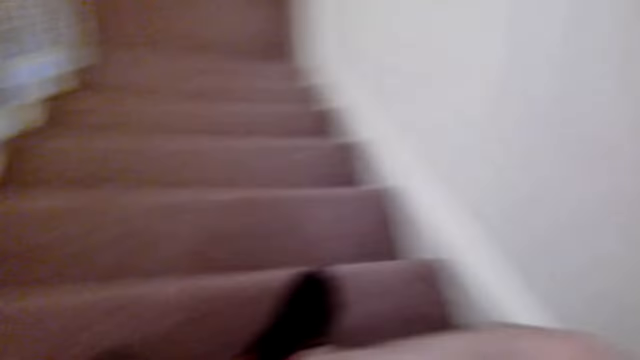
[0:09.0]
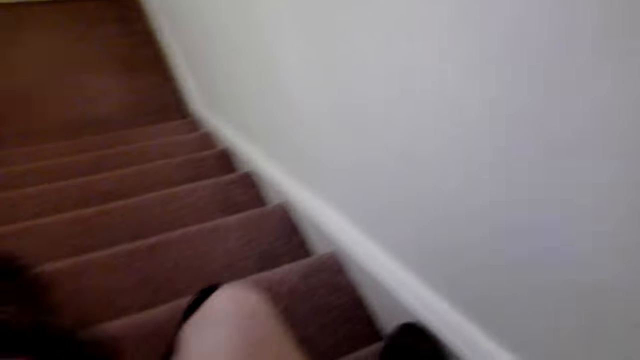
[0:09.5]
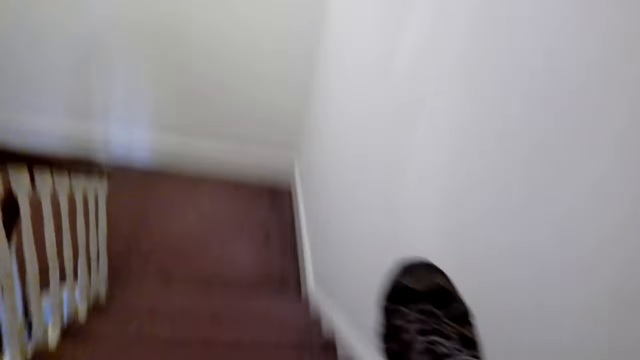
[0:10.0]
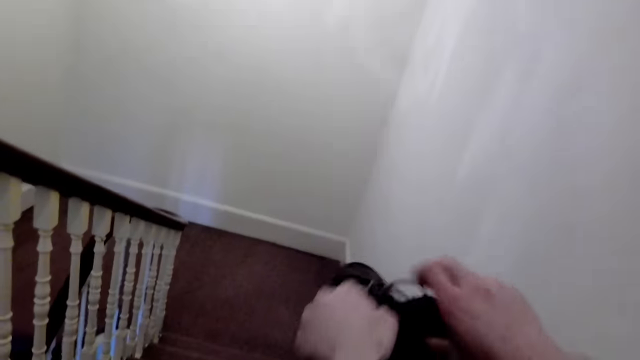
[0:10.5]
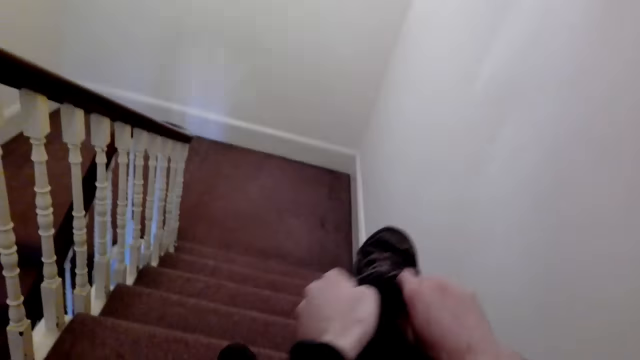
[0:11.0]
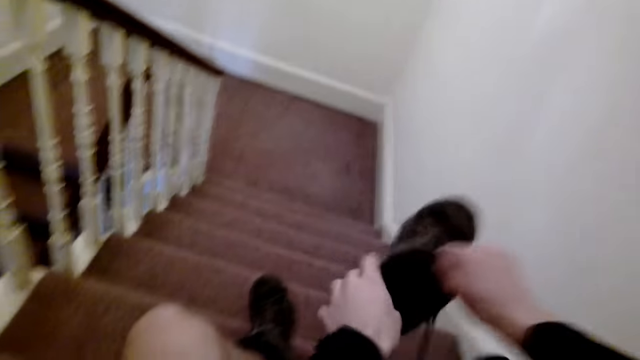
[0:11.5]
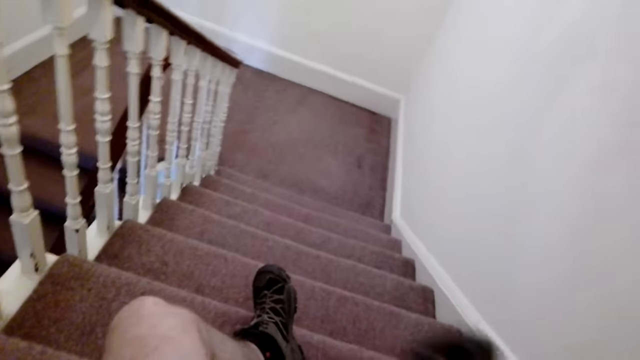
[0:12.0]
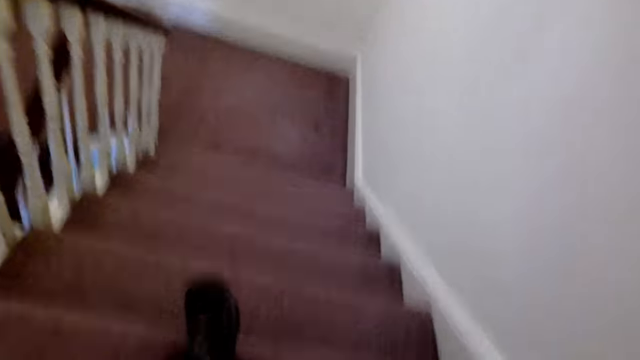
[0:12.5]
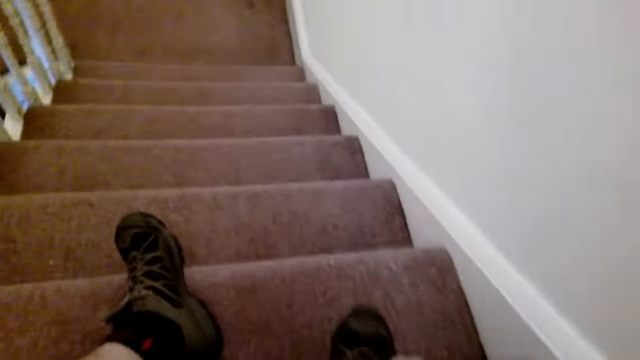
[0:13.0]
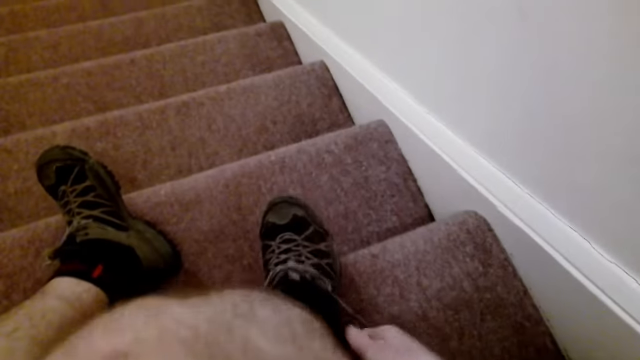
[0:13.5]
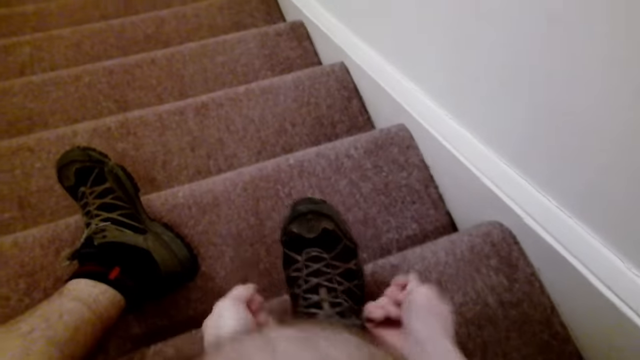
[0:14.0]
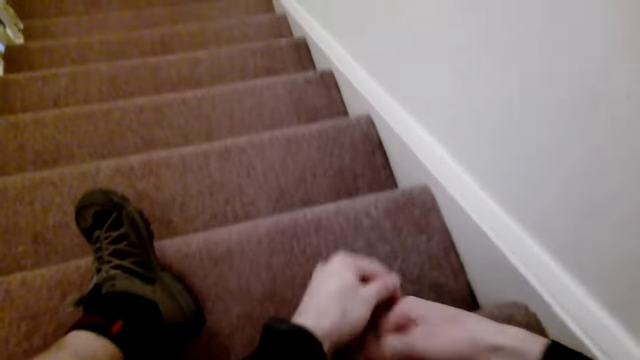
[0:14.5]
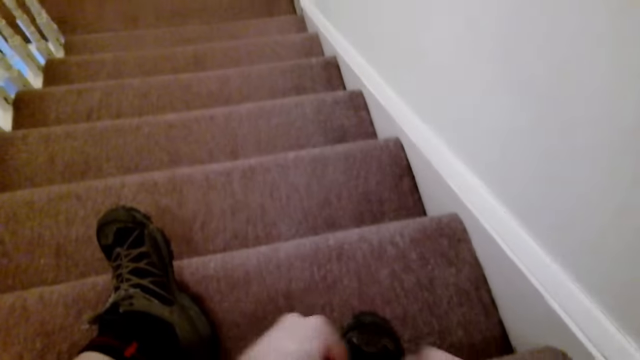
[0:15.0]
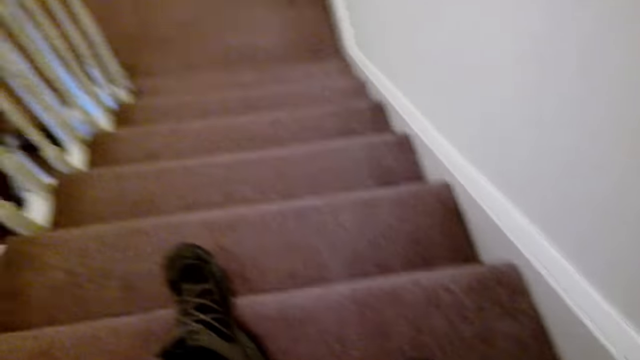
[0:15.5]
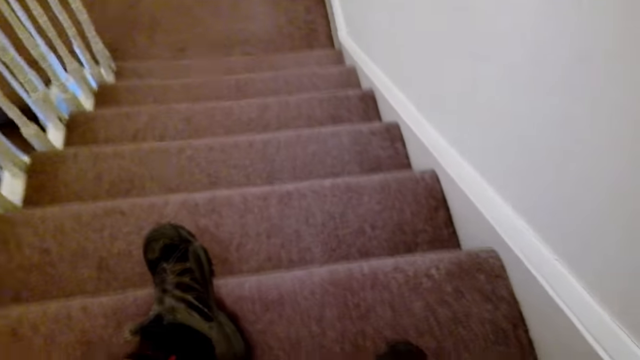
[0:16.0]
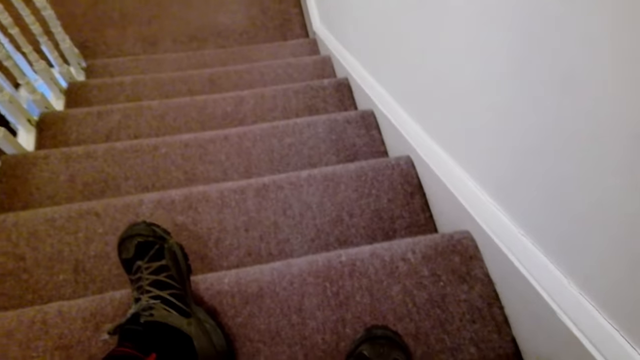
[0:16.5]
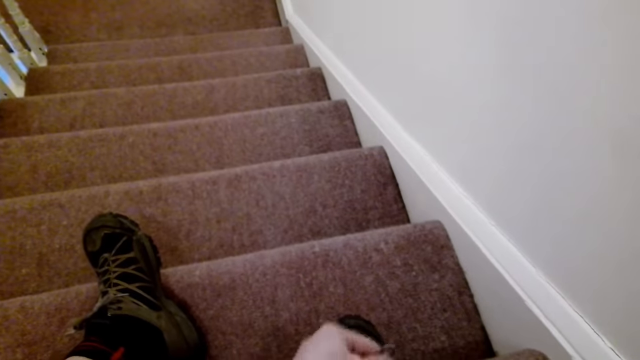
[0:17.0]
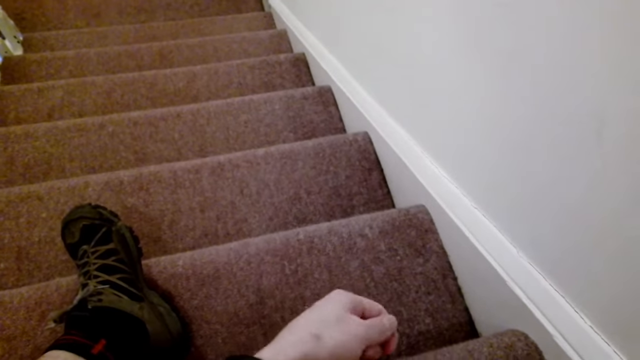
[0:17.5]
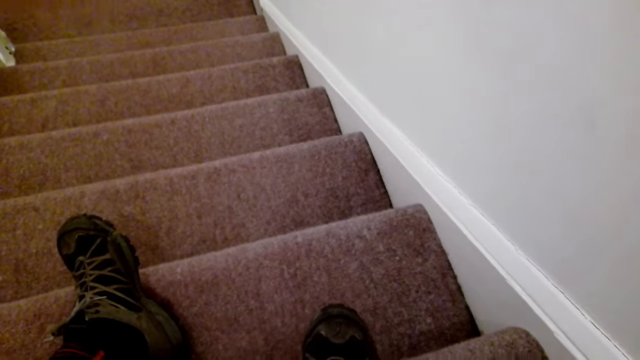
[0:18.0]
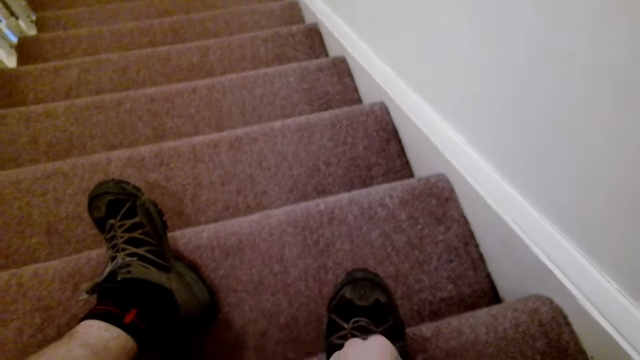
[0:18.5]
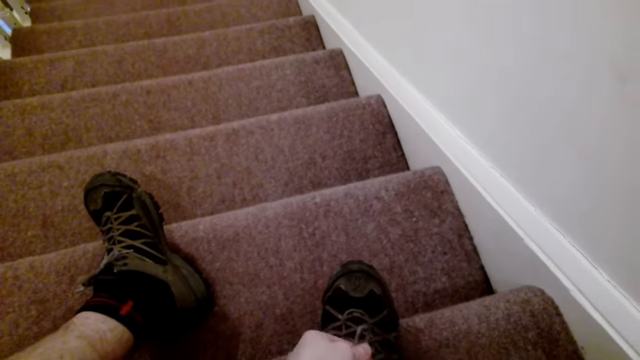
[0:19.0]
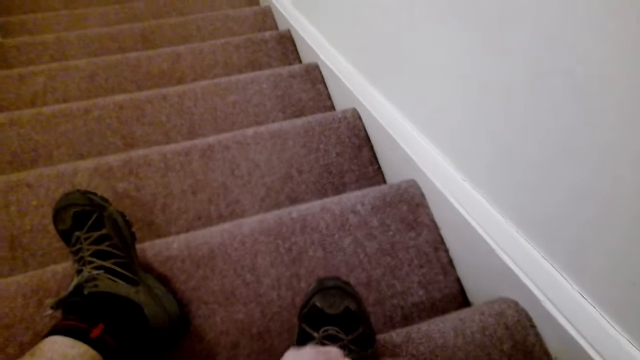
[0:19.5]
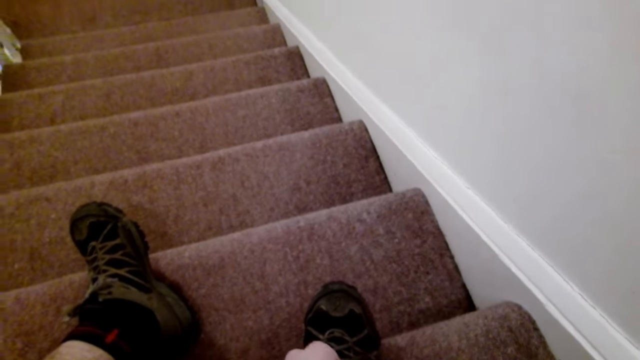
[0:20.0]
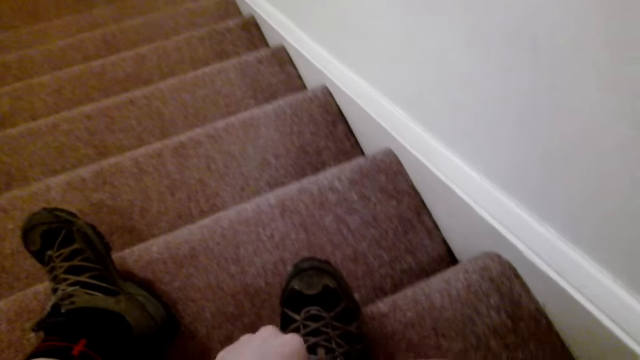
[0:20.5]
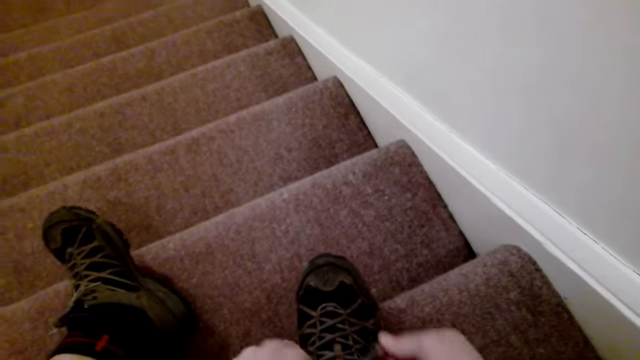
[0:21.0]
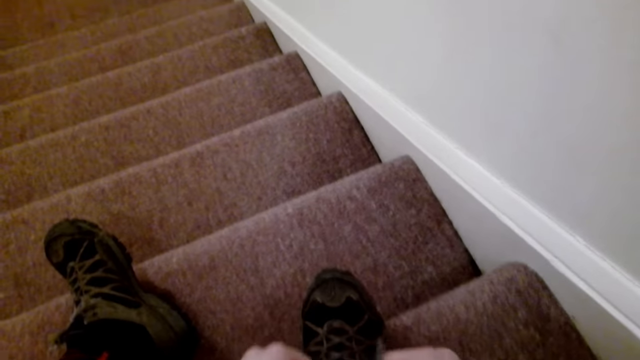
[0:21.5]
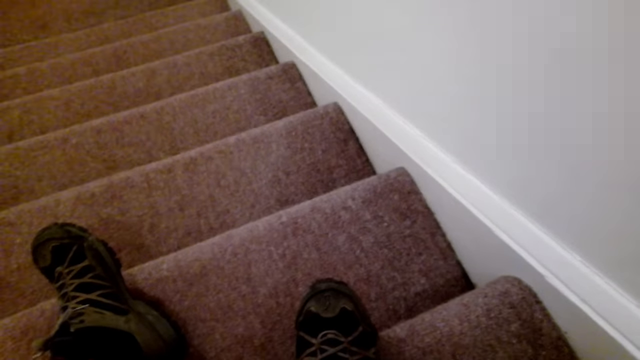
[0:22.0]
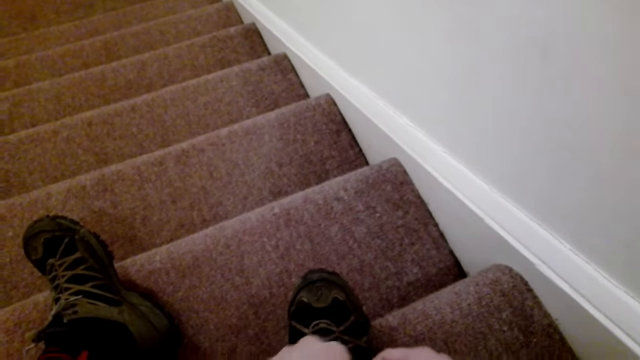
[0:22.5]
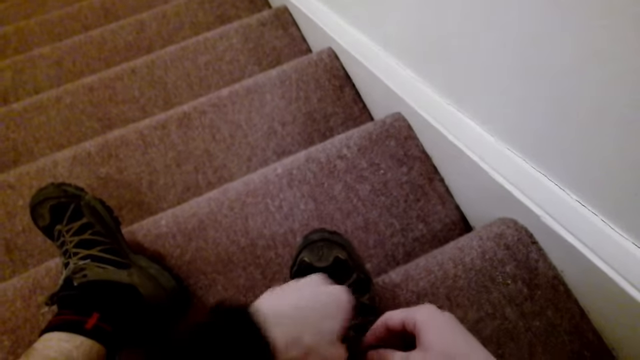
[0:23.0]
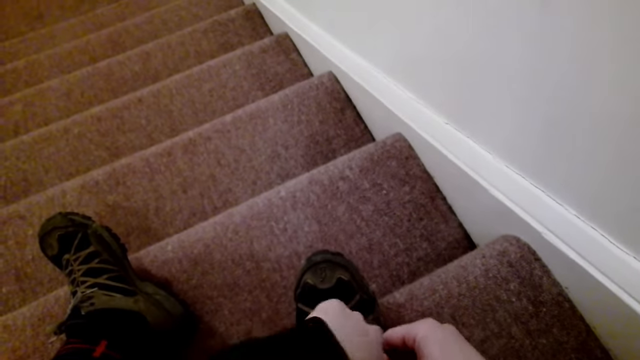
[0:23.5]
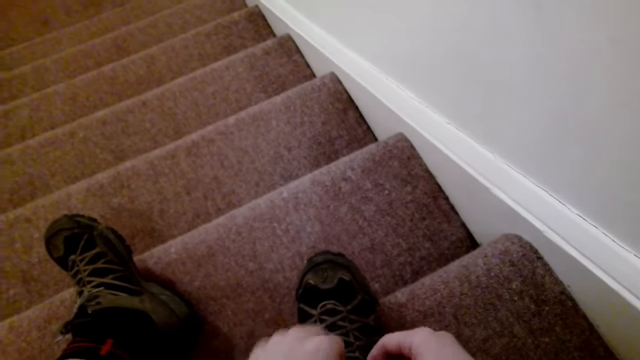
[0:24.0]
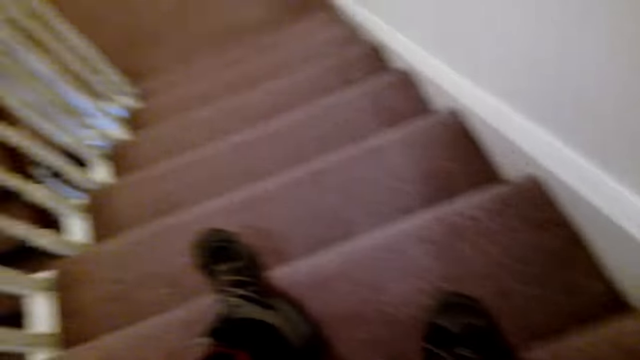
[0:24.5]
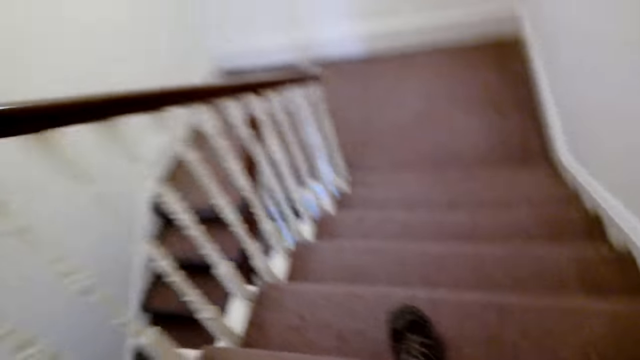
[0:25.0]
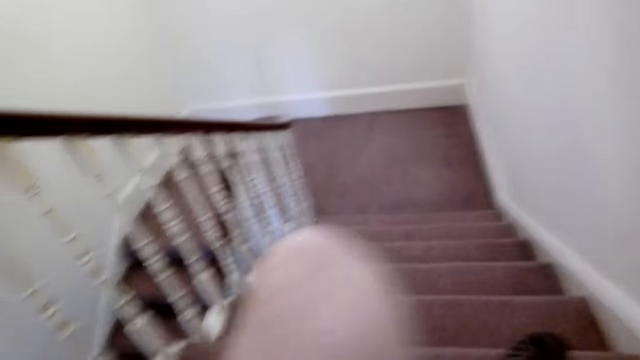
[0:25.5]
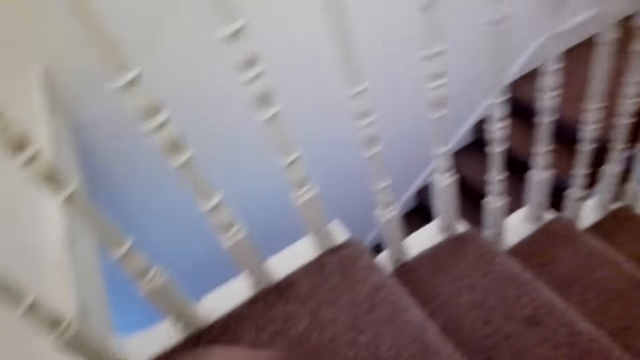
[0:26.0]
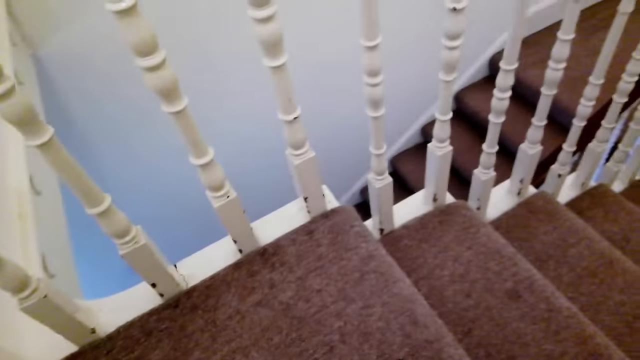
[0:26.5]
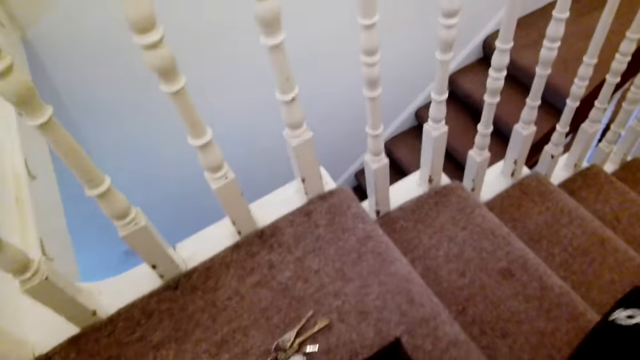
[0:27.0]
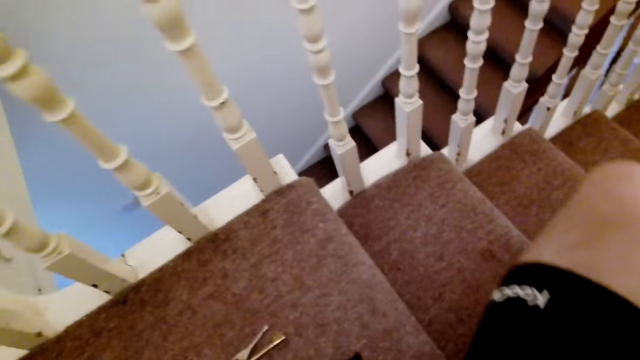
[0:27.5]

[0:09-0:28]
The camera wearer holds a sneaker with both hands. He puts his right leg into the sneaker. He ties the laces of the sneaker with both hands. He drops a bunch of keys on a stair with his left hand.

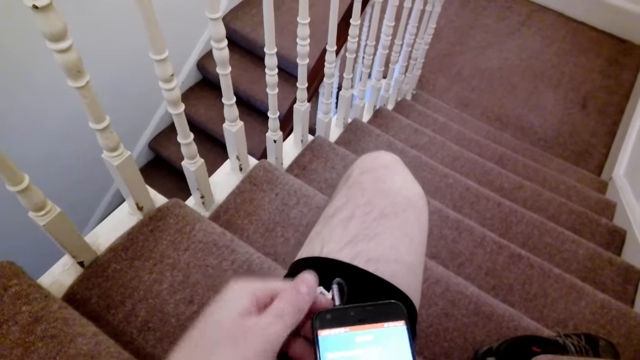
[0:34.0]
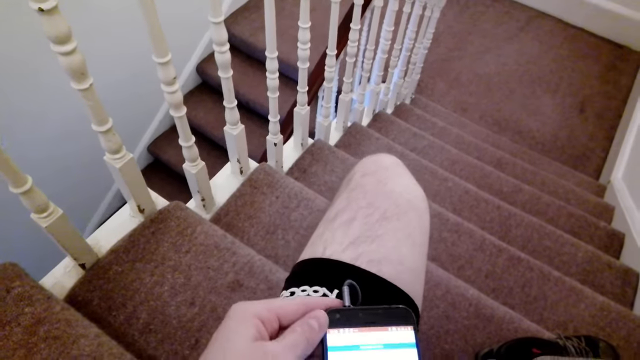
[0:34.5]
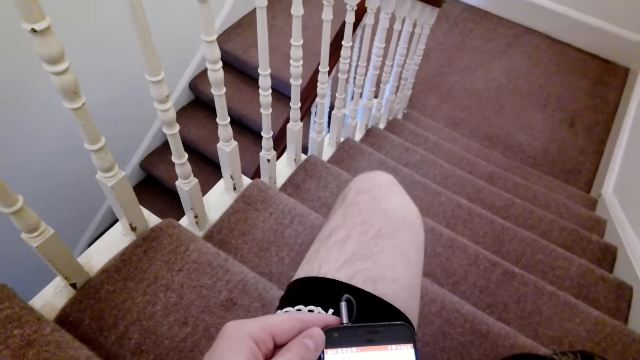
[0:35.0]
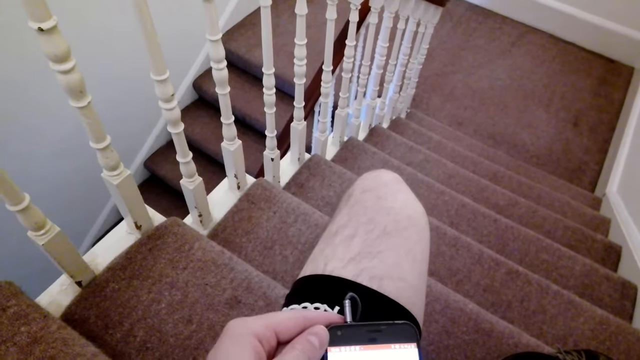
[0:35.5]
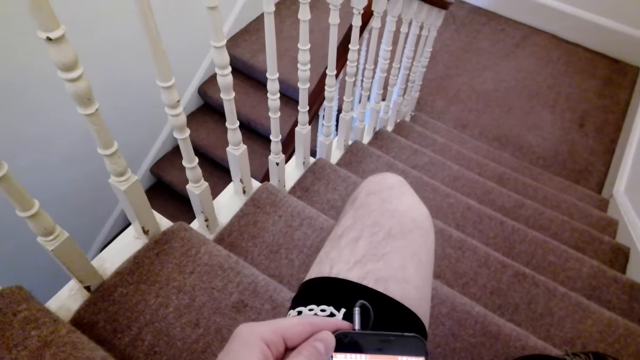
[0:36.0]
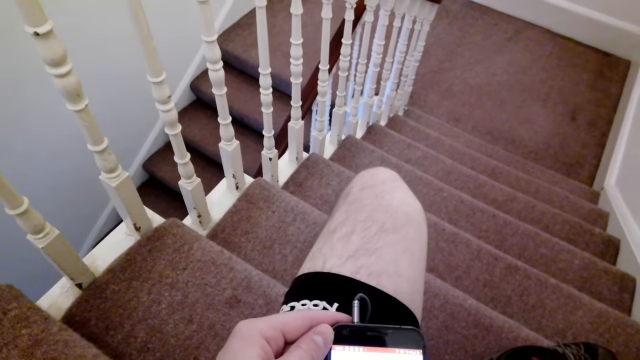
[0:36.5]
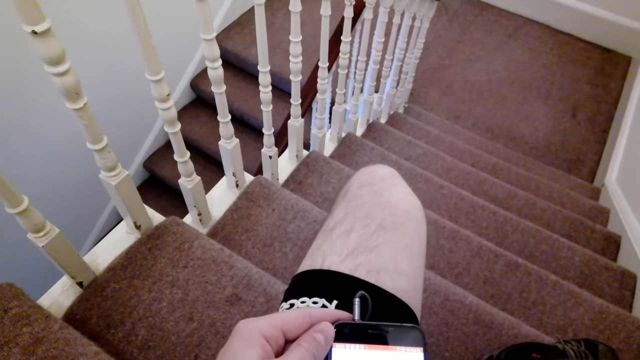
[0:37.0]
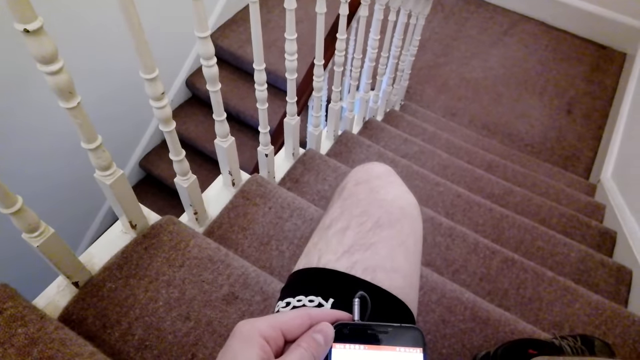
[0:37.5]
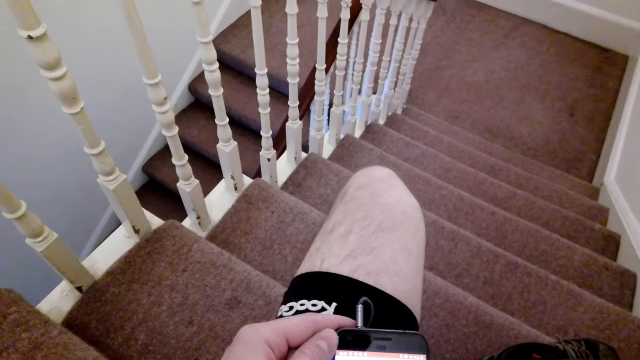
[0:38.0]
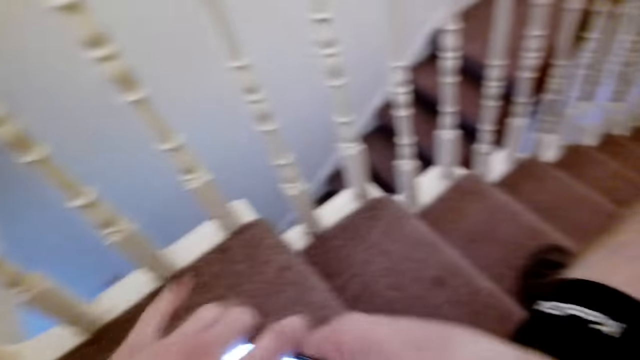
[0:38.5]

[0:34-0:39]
The camera wearer holds the phone with his left hand. He operates the phone with his left hand. He removes his left hand from the phone. He puts the phone away. He takes the phone from his right hand with his left hand.
